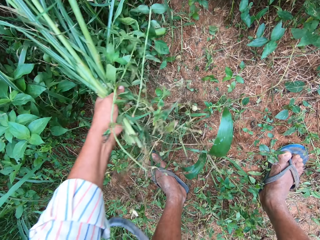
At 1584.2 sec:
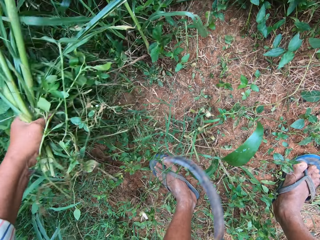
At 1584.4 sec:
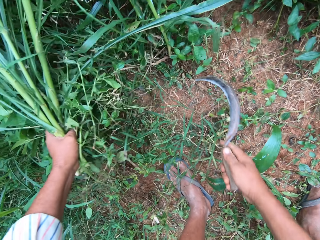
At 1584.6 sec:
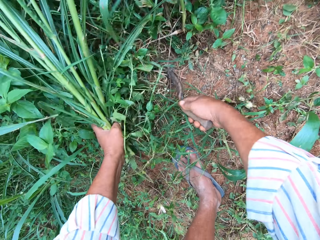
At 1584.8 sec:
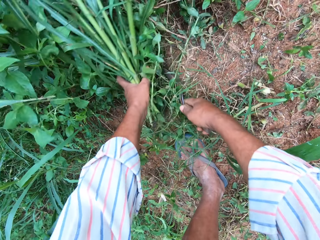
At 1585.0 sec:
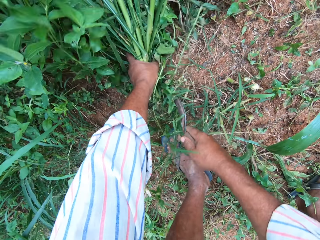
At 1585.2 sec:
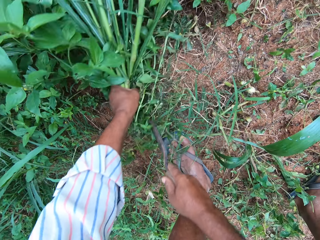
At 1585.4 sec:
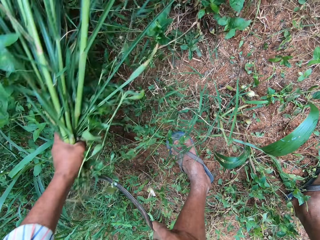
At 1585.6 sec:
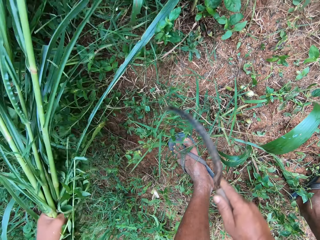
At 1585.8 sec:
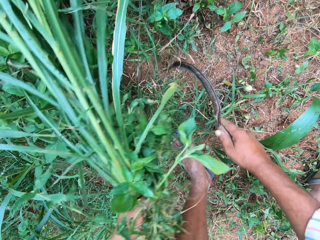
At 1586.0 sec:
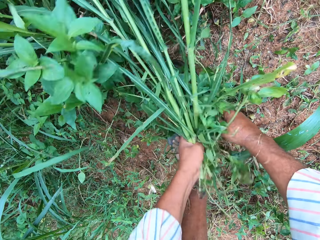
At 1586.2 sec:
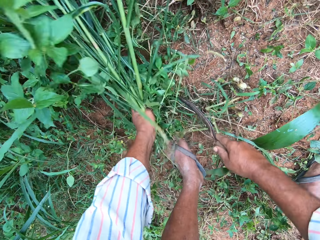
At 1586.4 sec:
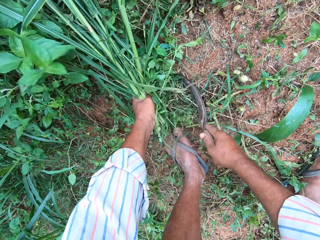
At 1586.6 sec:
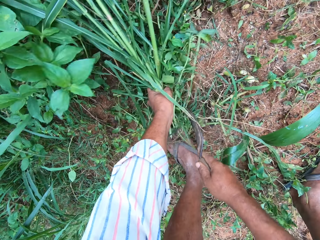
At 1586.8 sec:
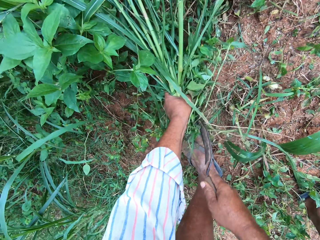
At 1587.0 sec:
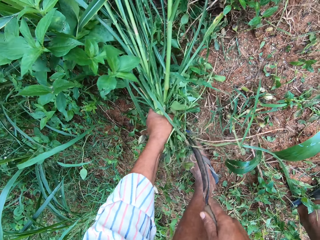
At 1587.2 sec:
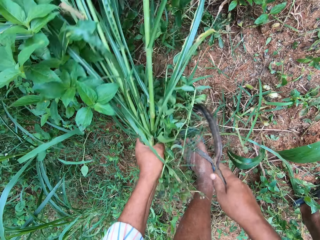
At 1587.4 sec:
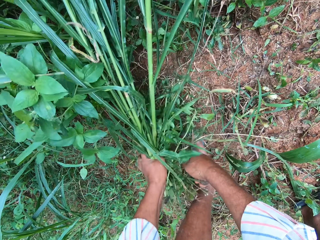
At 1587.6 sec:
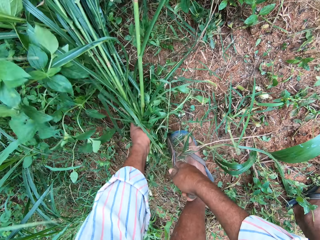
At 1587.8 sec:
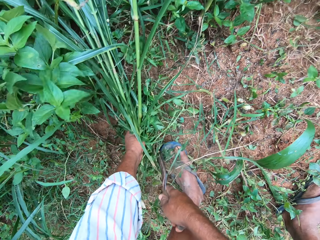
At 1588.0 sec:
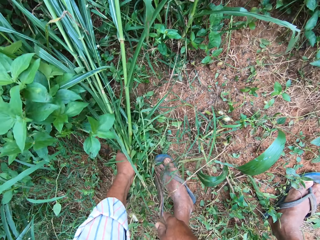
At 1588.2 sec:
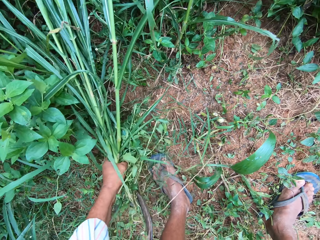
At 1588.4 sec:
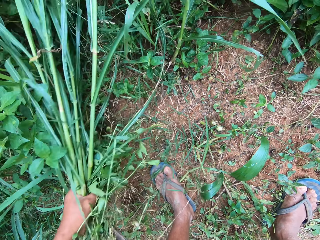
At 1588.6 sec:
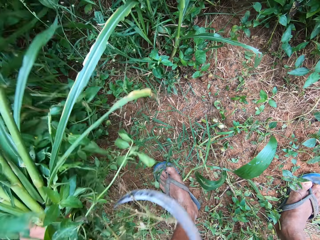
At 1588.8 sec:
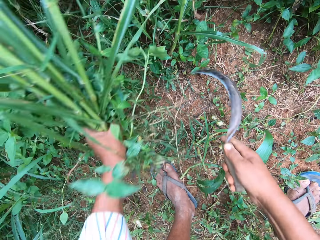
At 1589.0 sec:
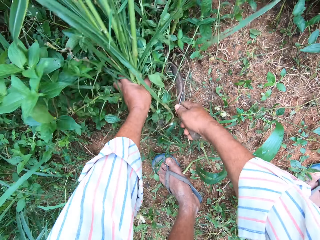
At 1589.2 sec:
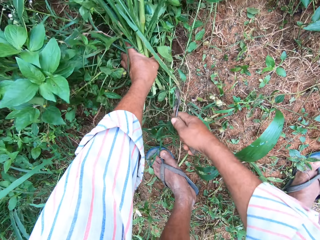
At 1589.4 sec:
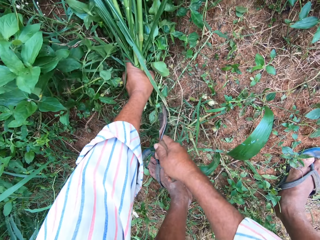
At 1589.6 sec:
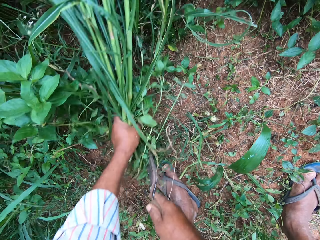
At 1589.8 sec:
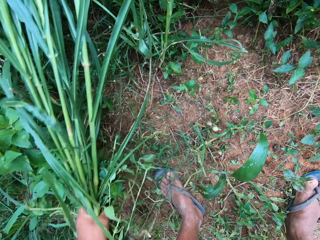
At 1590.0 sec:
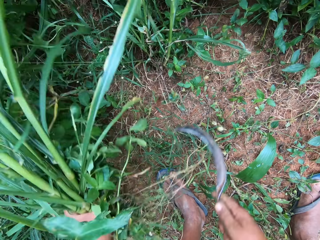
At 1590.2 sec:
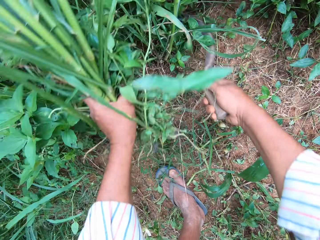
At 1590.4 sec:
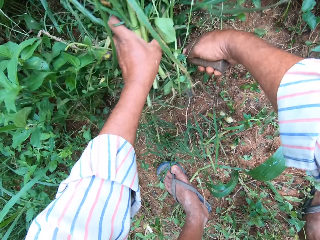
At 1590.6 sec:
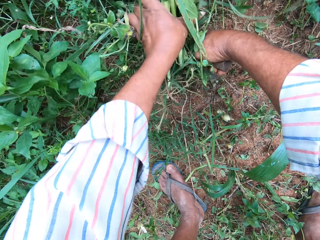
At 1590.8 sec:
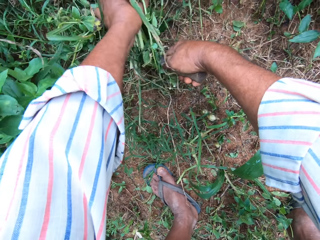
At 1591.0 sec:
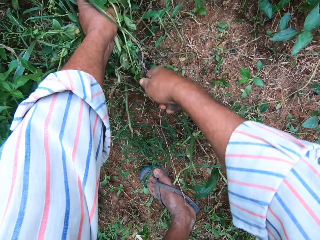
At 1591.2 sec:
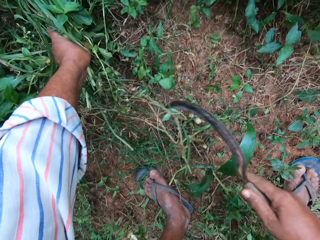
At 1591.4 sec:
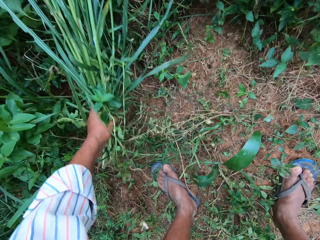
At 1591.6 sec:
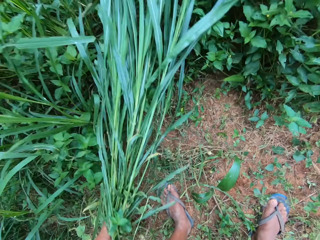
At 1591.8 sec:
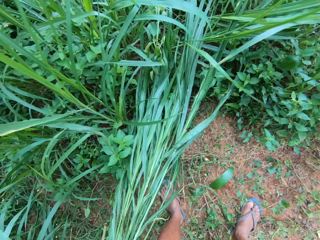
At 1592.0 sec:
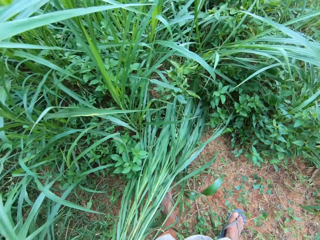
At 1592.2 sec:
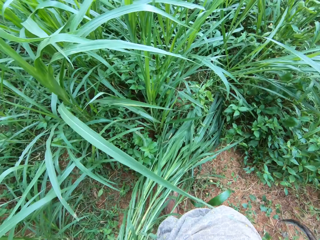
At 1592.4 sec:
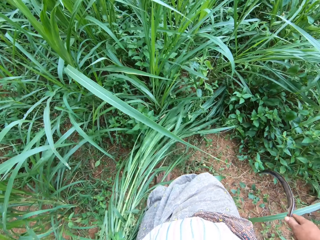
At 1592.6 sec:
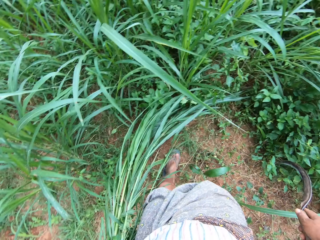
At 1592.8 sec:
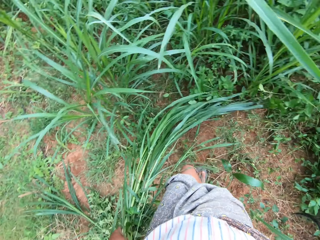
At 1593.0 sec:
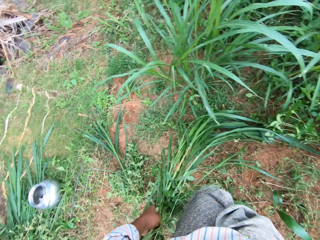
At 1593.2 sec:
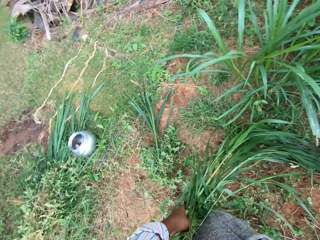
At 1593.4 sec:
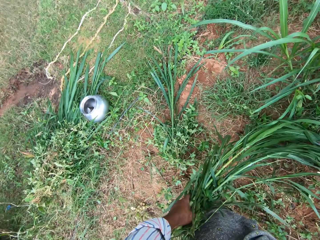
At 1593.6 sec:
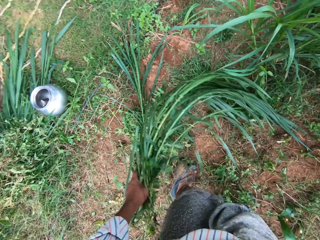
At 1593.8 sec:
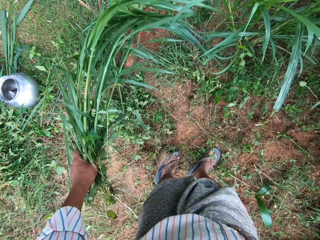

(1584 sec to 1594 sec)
The camera wearer cuts grasses. They cut grasses repeatedly.

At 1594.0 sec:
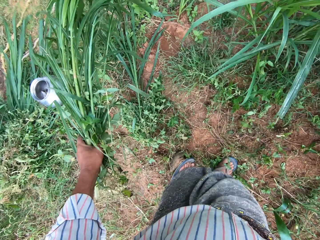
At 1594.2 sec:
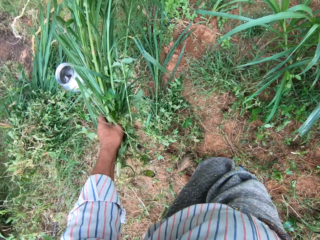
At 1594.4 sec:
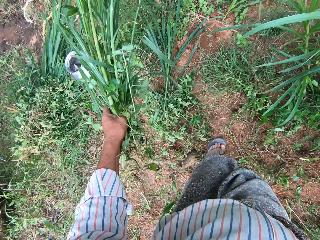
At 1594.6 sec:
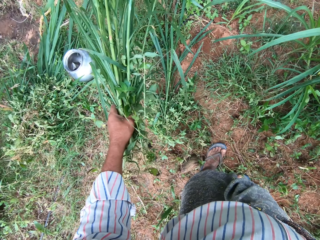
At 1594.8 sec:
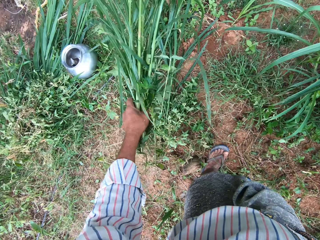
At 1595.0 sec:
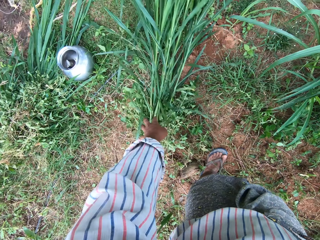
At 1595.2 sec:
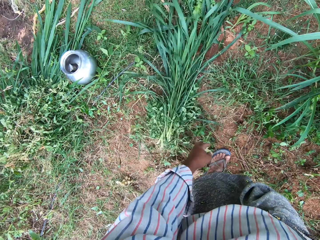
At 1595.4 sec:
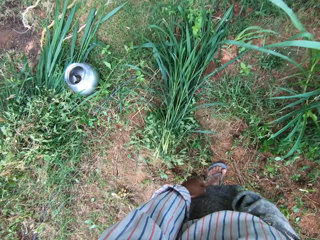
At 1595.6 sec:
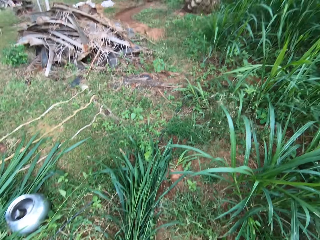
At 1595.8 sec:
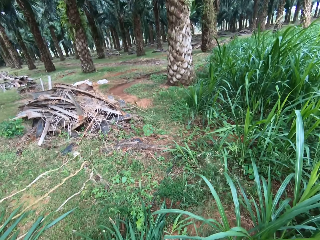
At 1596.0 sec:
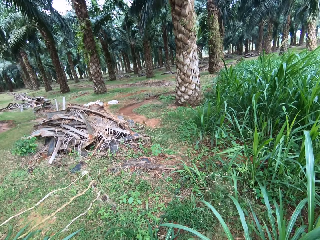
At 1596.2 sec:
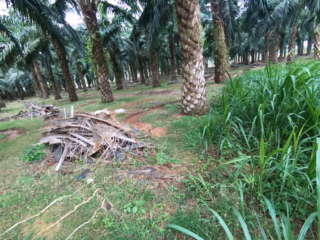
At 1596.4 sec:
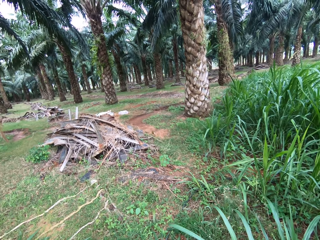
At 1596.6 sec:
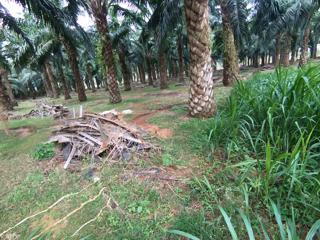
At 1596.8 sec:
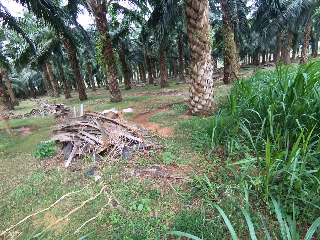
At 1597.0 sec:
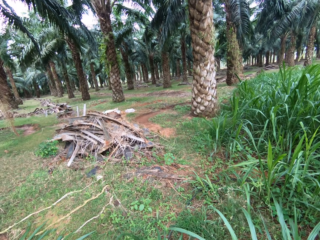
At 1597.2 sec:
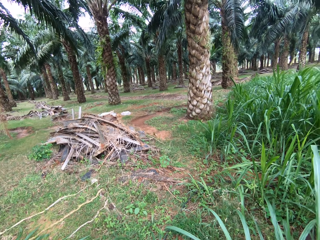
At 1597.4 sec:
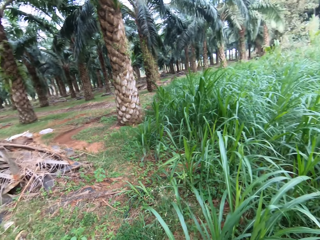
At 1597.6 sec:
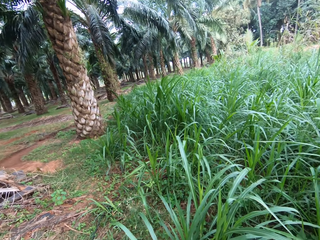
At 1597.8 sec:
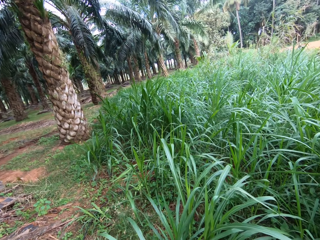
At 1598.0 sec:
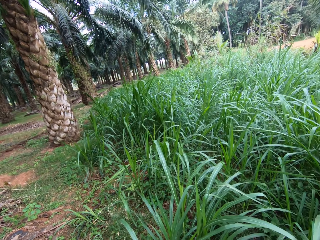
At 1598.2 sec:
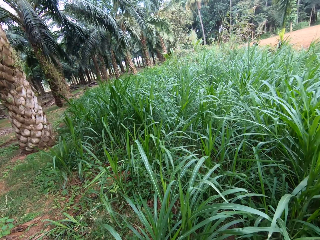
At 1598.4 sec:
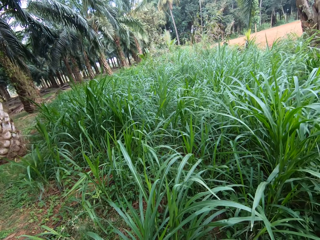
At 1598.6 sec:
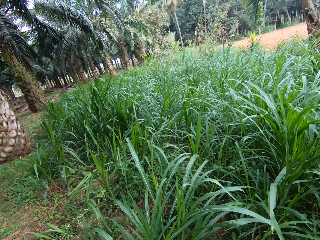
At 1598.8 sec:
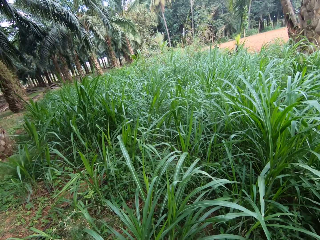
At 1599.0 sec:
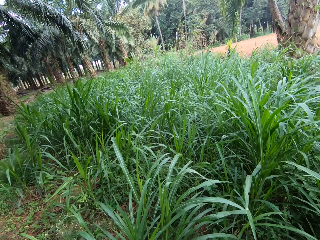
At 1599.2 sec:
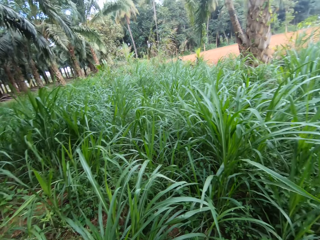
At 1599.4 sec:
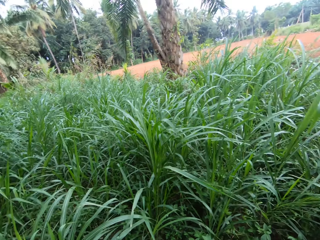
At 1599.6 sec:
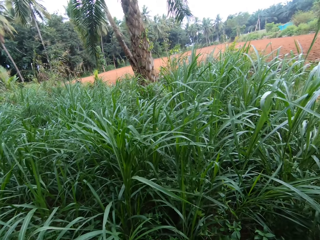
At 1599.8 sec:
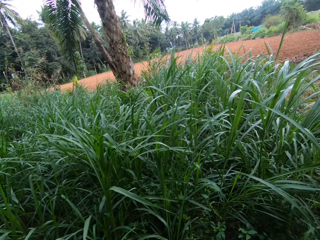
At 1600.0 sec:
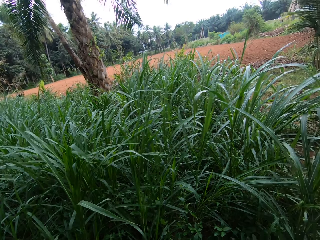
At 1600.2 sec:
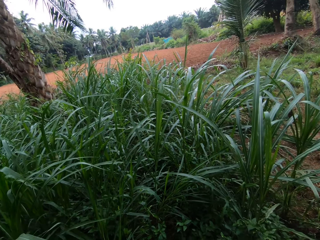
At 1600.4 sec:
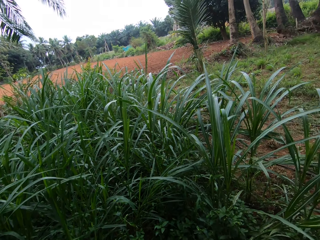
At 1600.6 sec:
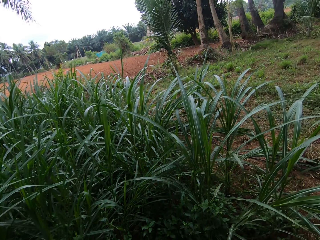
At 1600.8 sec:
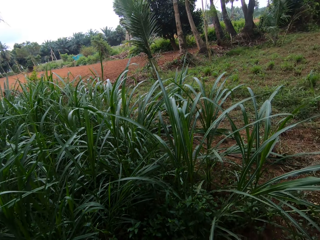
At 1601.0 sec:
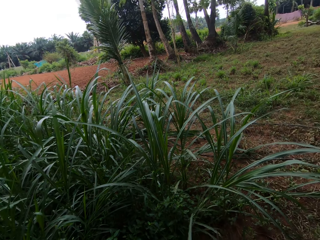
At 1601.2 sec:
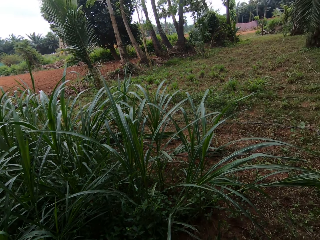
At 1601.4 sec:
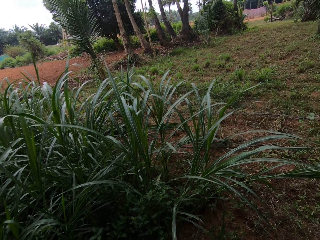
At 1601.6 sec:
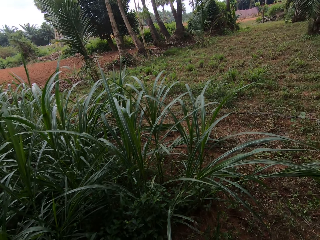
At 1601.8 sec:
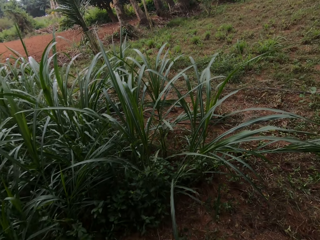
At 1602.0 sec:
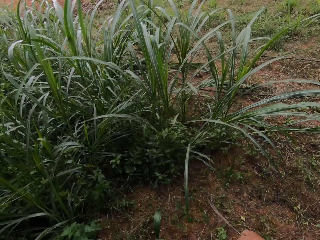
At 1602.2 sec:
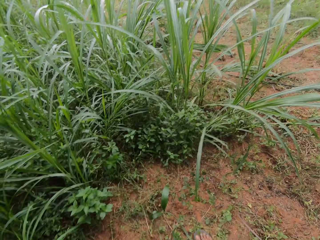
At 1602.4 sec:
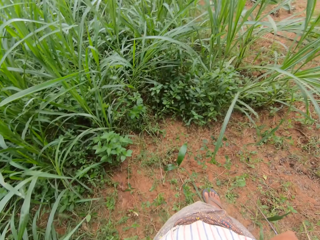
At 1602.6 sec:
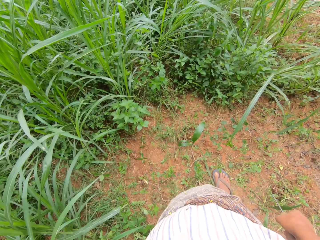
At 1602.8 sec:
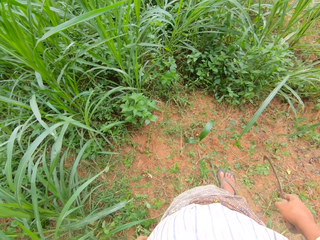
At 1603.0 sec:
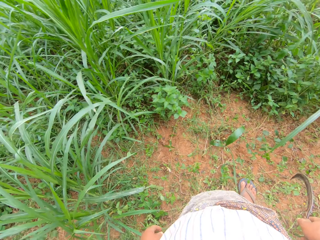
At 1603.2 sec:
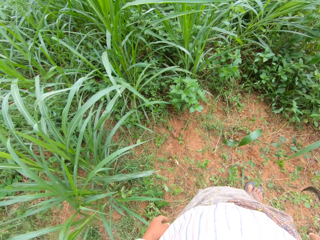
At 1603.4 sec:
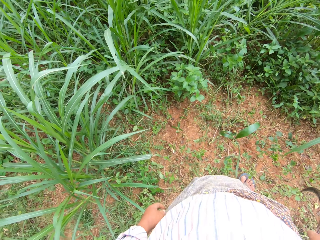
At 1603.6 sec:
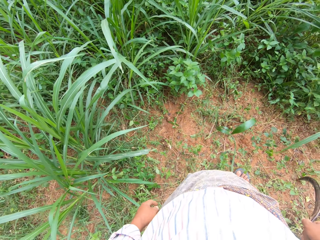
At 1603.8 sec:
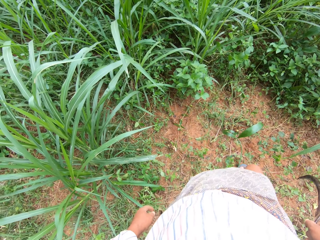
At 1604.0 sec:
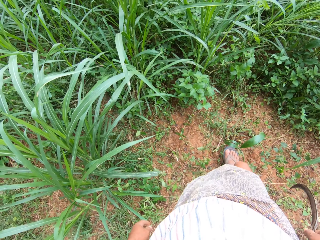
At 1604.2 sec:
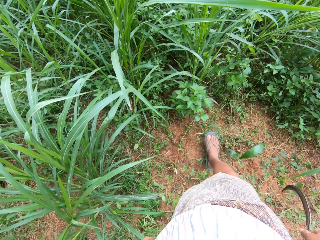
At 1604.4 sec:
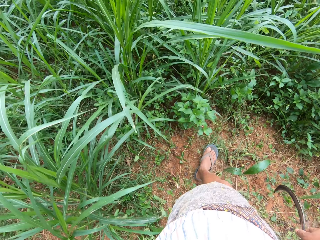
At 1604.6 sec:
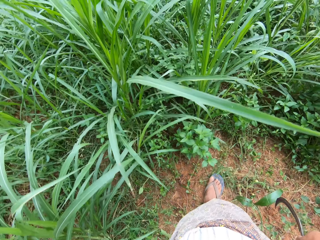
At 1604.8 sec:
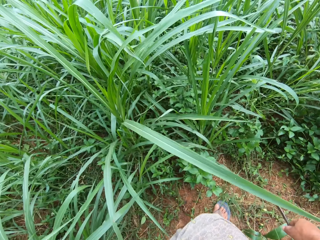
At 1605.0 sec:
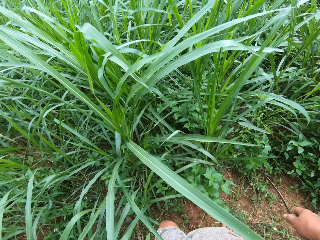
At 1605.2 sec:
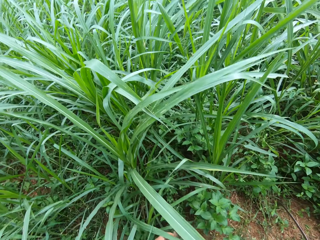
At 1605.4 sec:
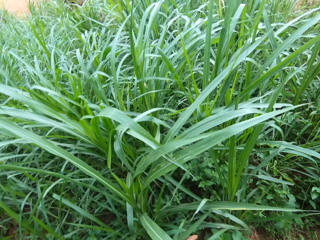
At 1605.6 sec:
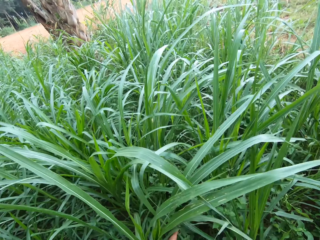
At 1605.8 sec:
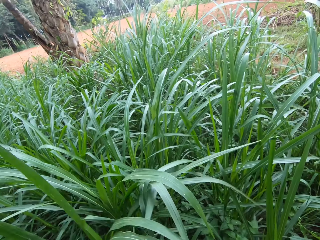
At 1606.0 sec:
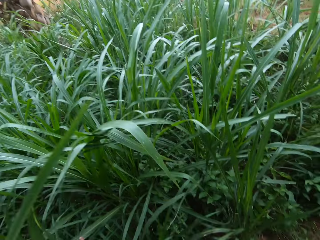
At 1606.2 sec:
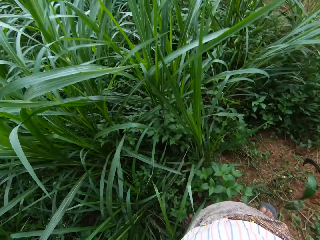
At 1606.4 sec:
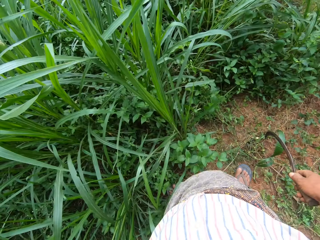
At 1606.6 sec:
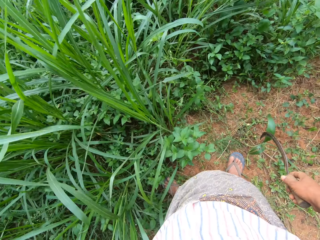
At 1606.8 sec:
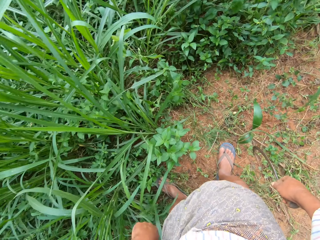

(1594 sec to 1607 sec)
The camera wearer drops the grass on the ground. They look around. They step forward.
